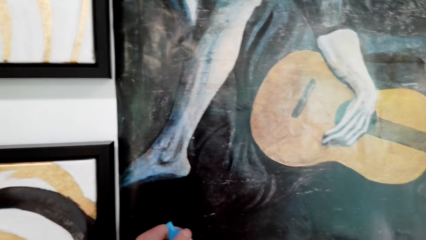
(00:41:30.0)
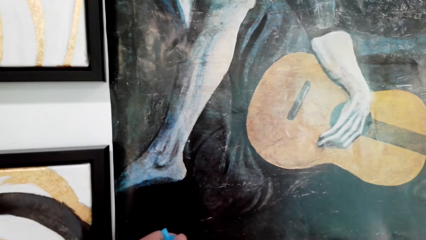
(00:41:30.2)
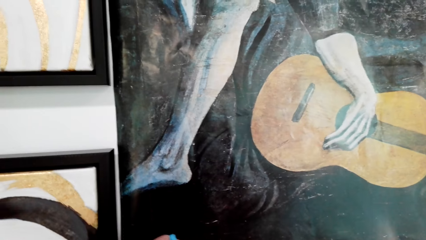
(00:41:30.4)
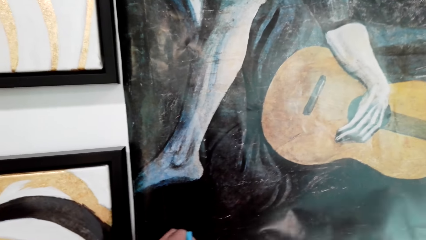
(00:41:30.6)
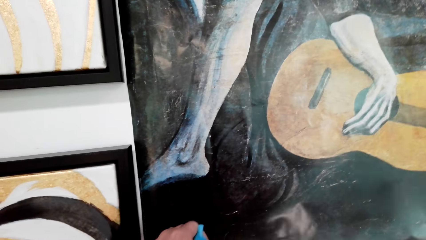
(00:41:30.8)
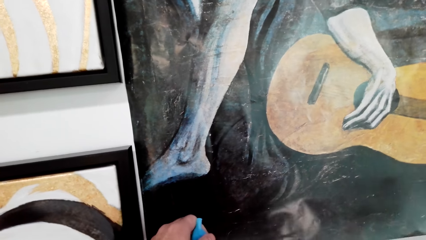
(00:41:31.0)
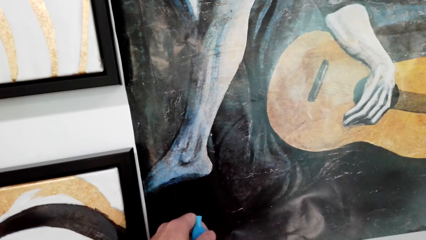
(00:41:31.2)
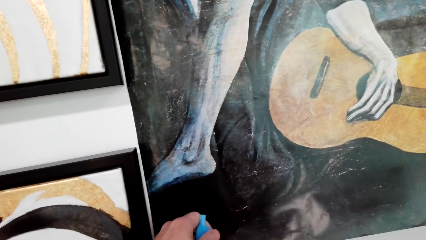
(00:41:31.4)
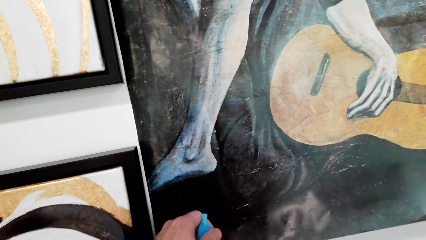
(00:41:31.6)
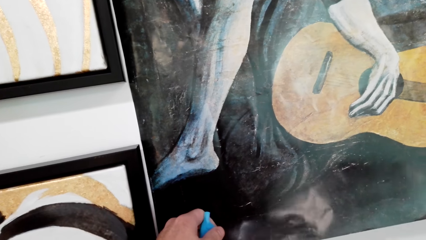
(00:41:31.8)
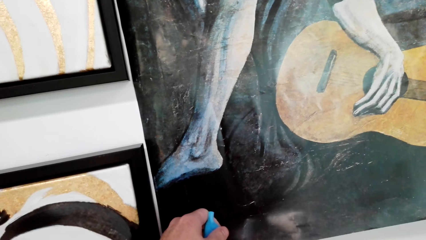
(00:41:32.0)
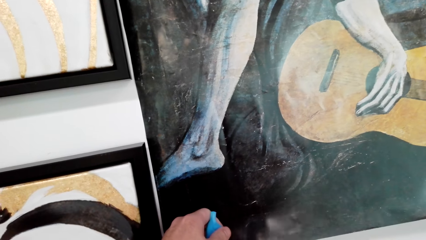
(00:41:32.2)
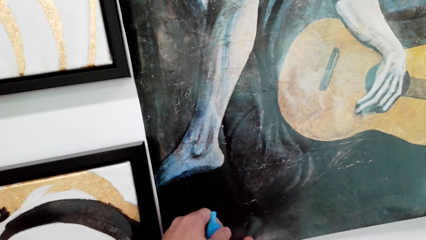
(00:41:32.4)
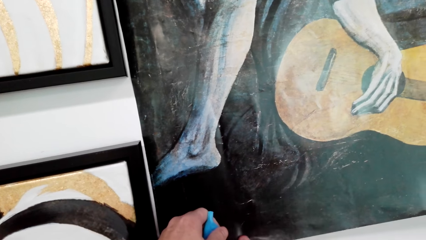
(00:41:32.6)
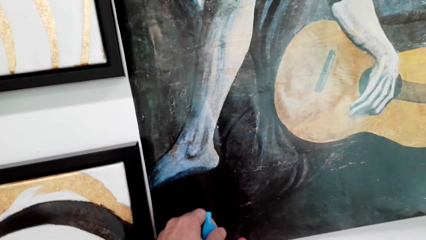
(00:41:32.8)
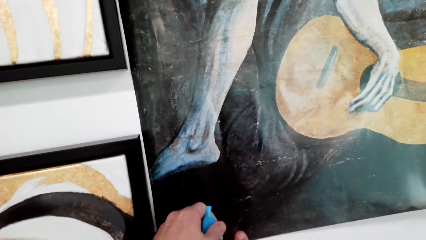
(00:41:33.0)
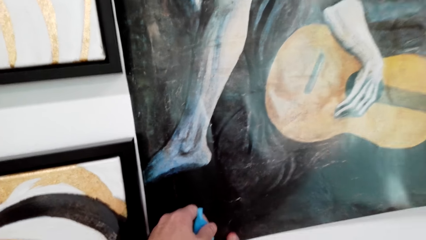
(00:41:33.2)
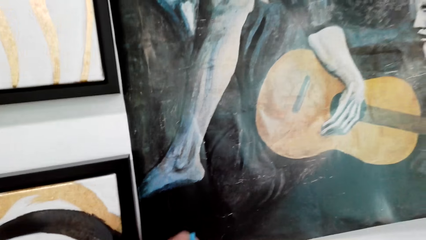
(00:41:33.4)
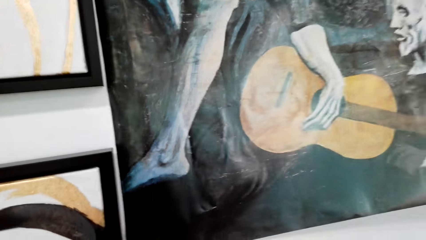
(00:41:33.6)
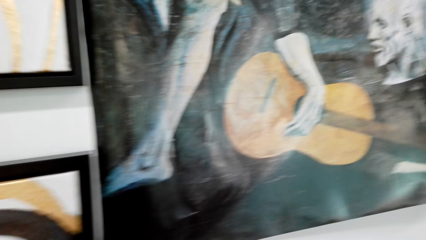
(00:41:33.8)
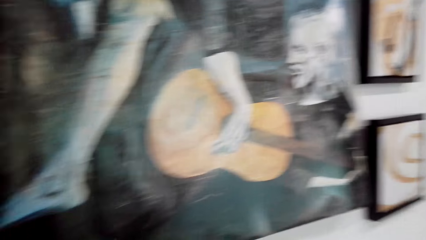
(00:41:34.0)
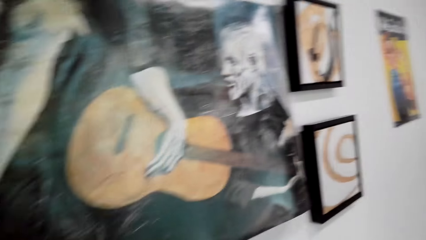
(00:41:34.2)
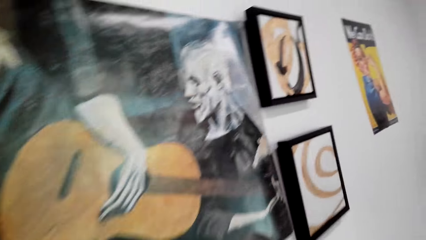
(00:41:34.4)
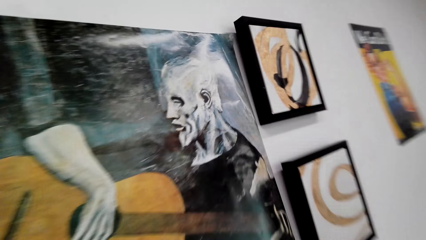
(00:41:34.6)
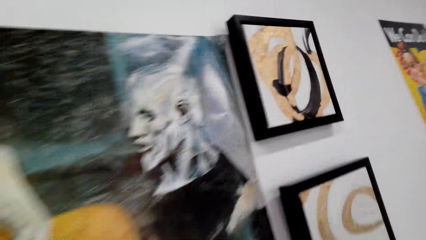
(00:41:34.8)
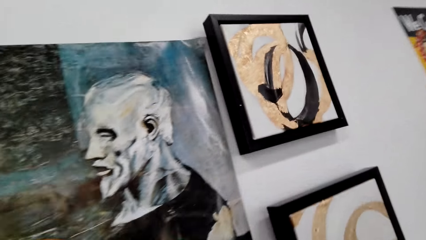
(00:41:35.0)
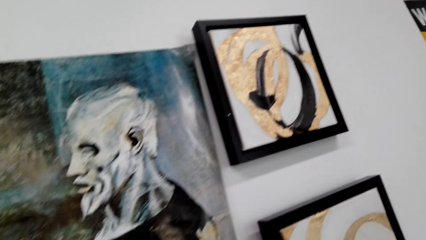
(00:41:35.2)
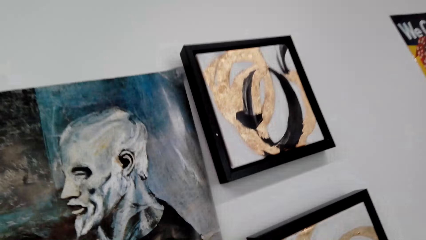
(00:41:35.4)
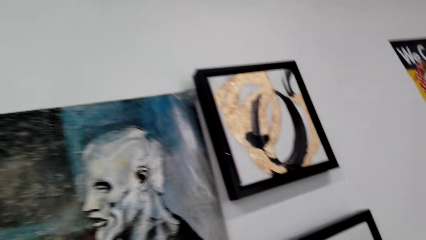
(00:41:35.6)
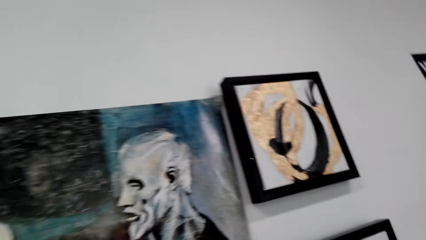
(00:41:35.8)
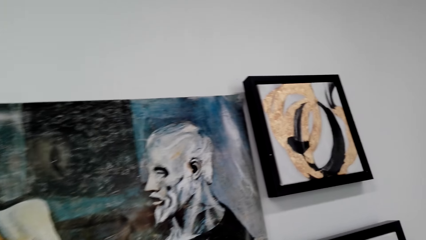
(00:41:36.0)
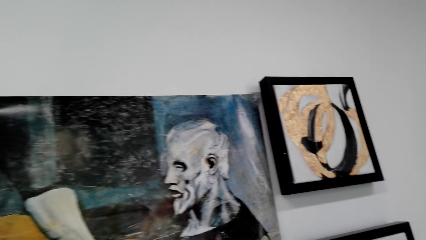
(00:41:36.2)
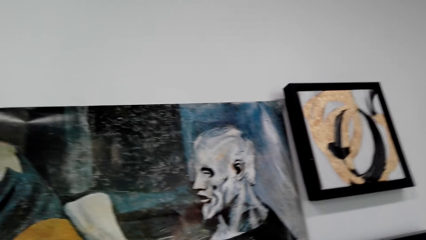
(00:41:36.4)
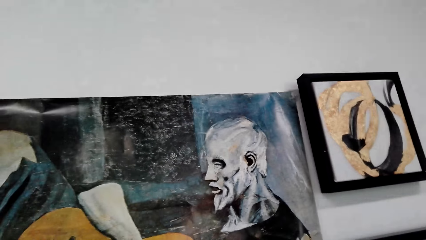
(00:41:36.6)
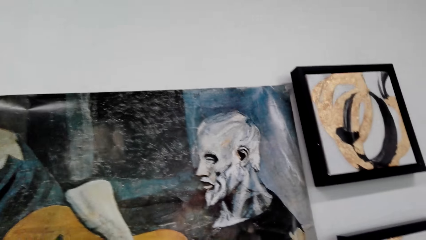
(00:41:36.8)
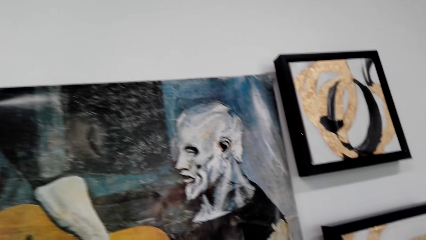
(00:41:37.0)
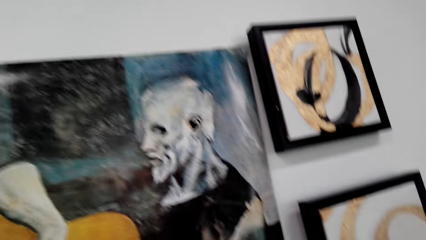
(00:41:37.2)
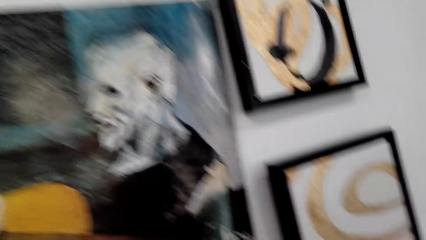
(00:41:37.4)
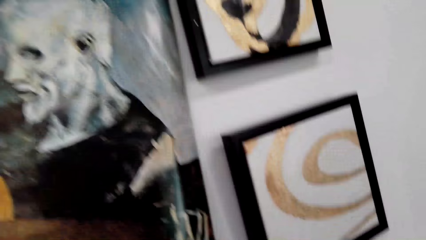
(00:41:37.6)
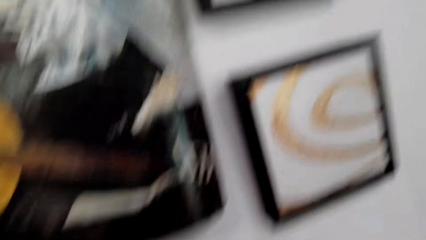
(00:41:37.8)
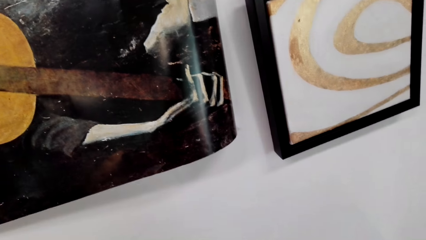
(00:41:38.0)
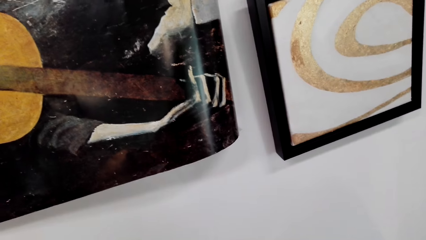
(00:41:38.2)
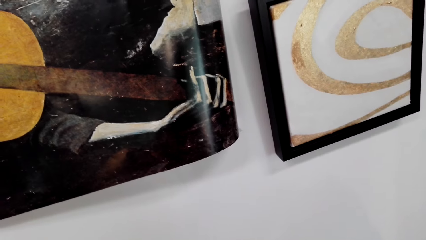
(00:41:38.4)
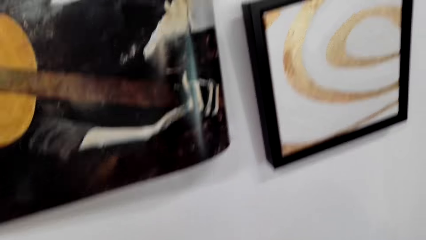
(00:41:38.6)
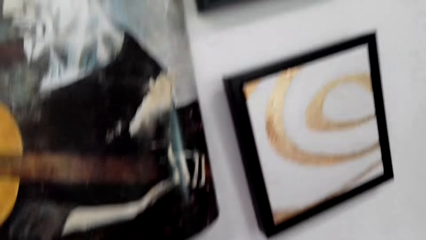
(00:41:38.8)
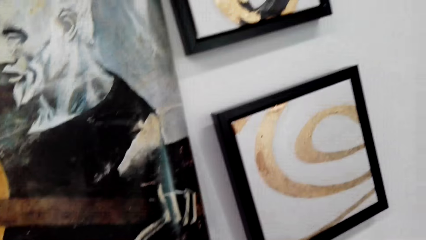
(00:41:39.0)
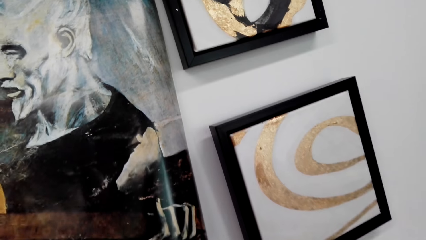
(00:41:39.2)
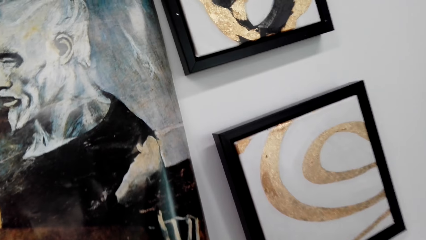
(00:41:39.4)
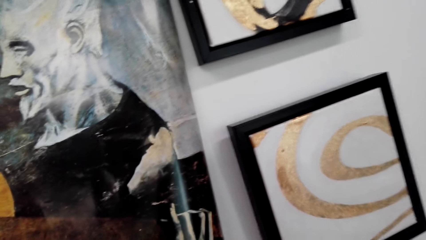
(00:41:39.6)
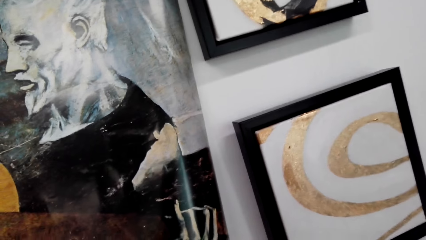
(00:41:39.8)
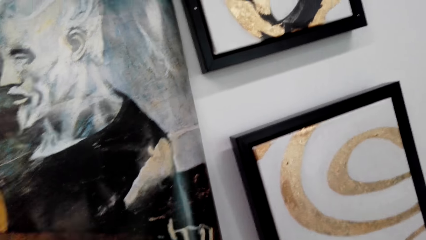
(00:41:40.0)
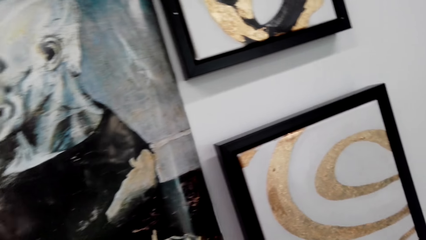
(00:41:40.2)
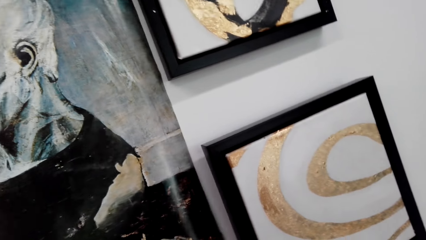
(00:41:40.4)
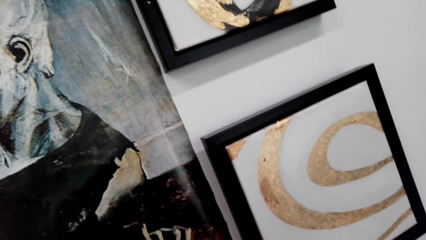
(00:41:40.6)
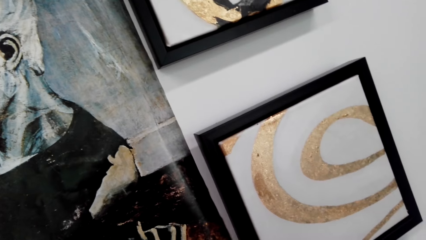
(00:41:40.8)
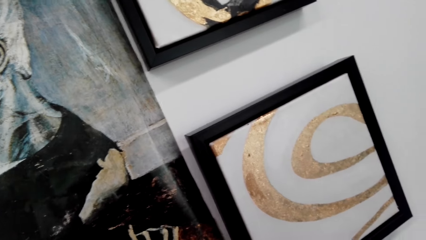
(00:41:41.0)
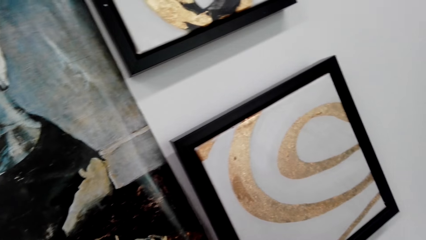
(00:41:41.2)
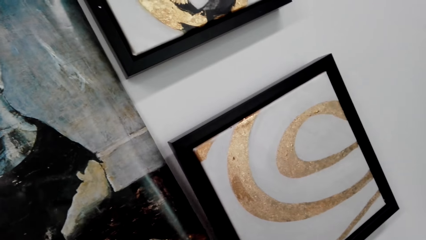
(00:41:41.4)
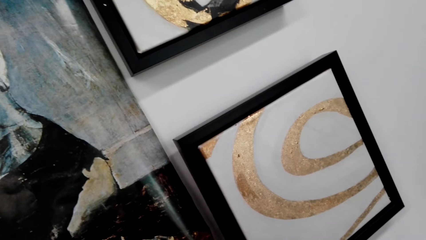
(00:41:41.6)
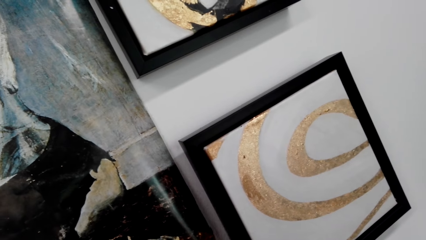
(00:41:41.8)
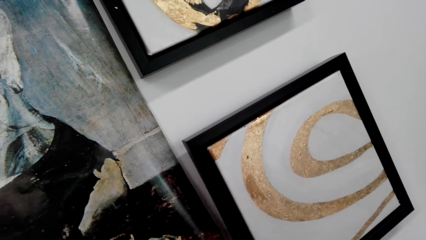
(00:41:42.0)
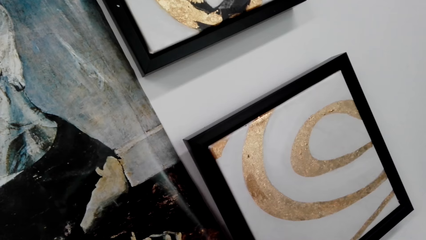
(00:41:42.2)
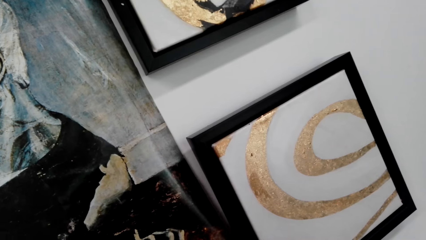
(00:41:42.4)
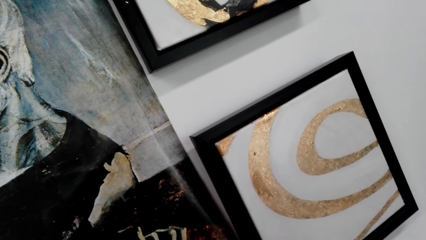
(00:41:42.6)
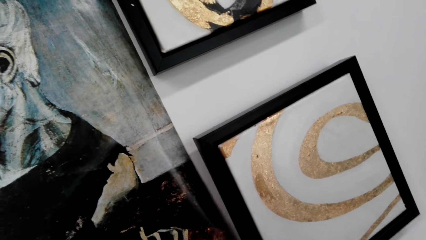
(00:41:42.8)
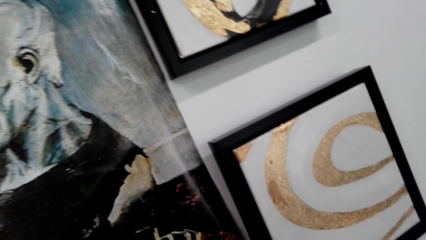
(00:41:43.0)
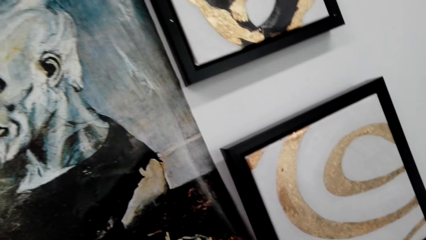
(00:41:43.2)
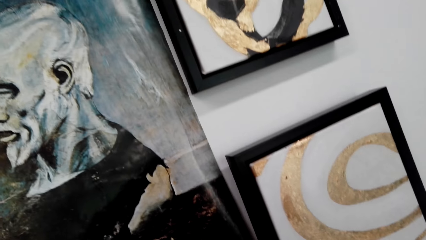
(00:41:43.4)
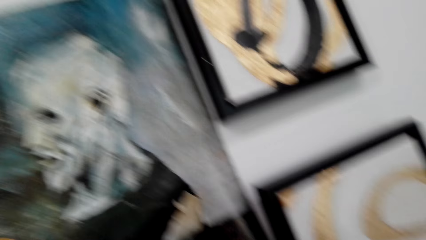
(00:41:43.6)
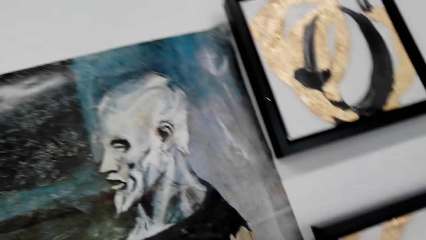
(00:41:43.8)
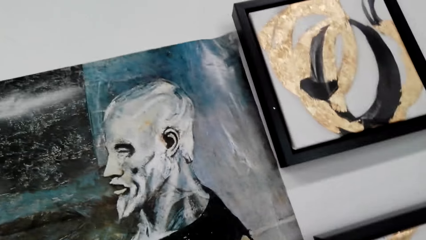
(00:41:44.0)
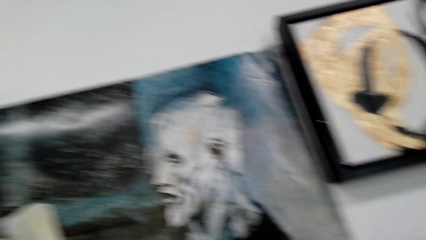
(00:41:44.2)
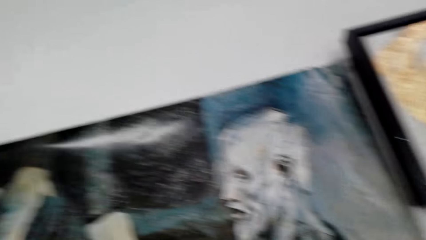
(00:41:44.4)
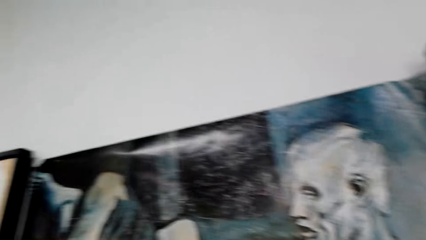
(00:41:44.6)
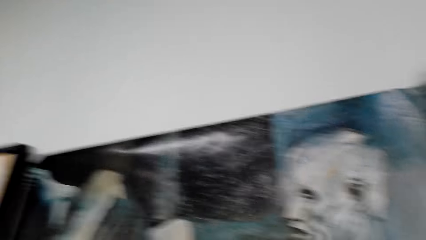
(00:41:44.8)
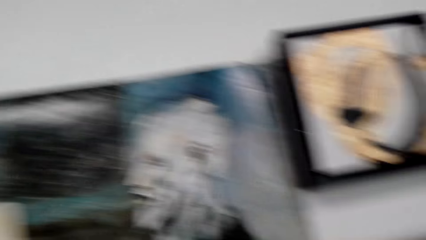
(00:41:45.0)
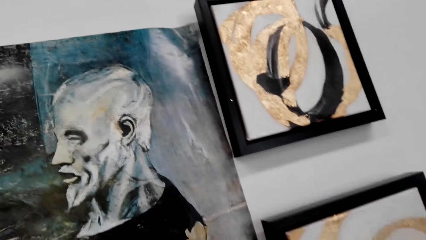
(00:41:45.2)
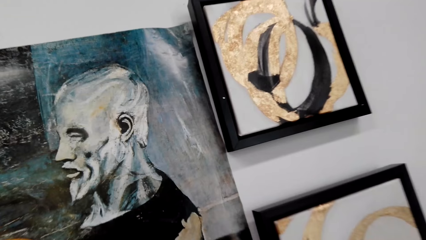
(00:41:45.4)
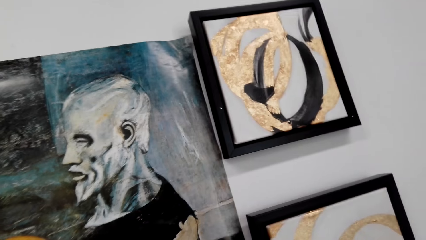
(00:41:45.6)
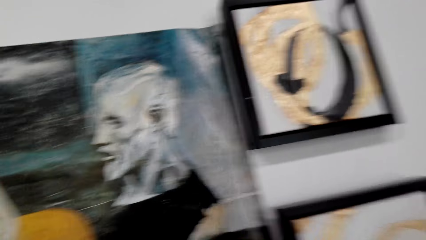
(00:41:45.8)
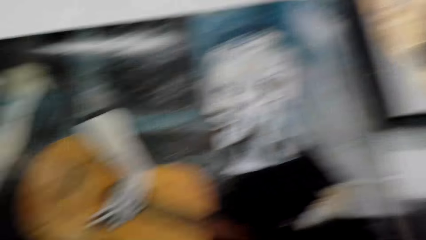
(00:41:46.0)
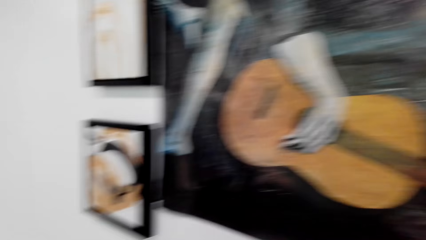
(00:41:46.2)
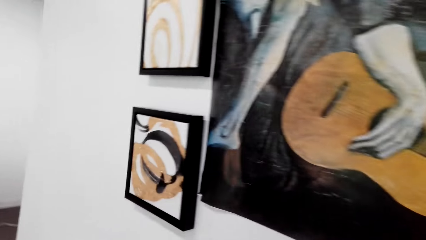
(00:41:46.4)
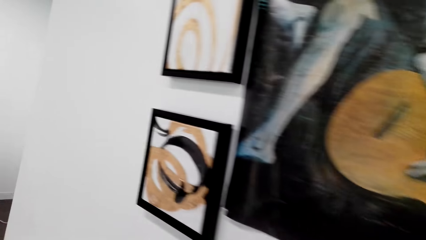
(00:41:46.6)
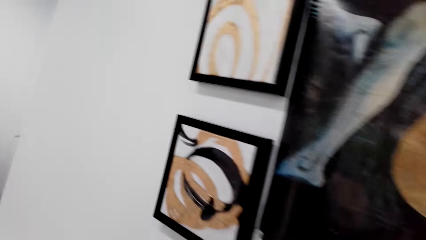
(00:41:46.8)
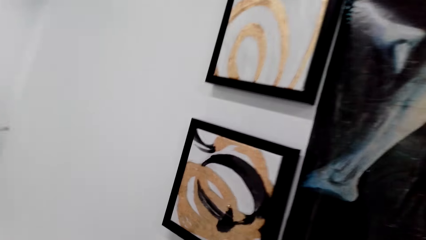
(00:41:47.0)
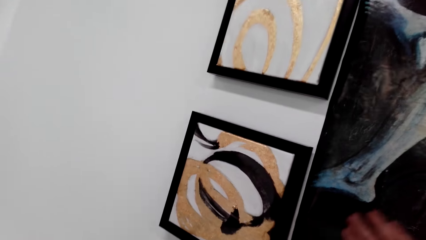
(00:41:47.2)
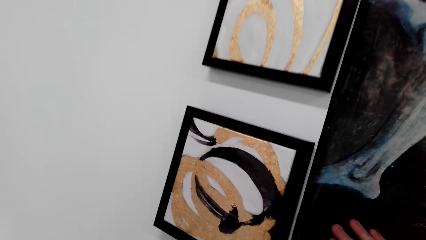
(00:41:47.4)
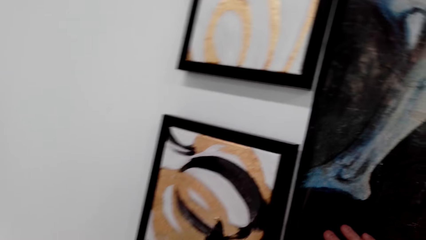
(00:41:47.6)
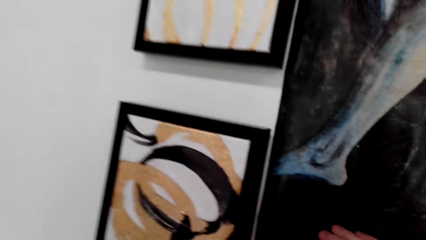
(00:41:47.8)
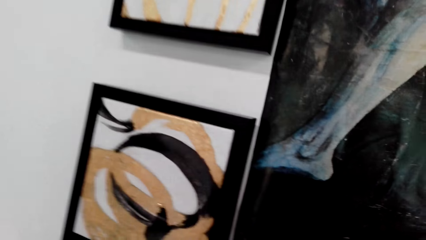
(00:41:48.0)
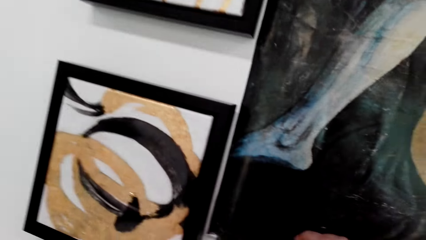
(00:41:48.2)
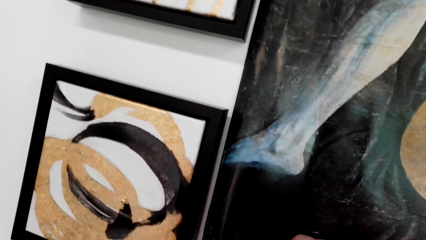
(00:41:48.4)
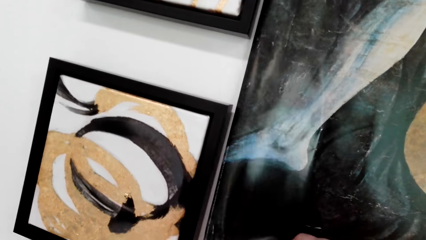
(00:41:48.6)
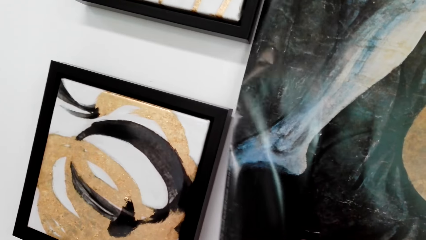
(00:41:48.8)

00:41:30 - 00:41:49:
The camera wearer sticks the wallpaper or portrait paint on the wall. He holds something in his left hand. He looks at the portrait paint on the wall. He touches the portrait paint on the wall. He looks at the portrait paint on the wall.
